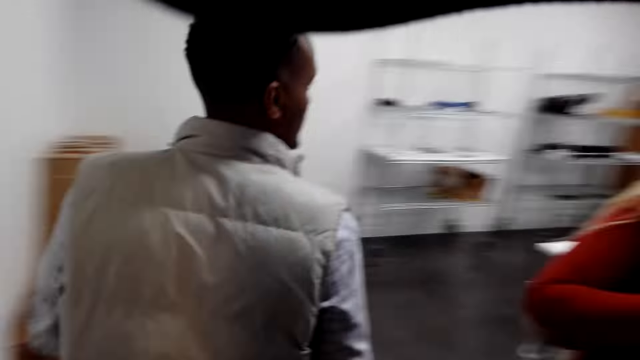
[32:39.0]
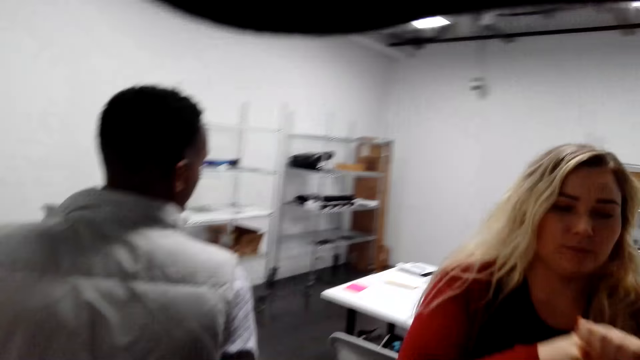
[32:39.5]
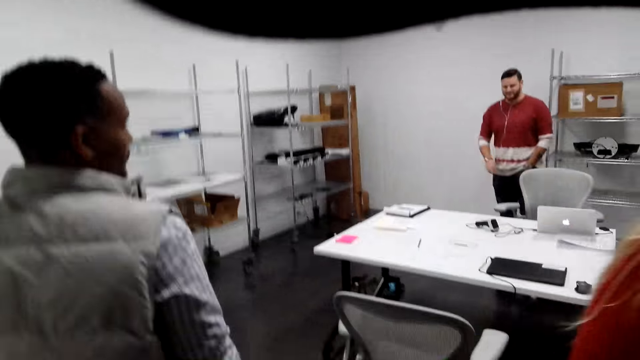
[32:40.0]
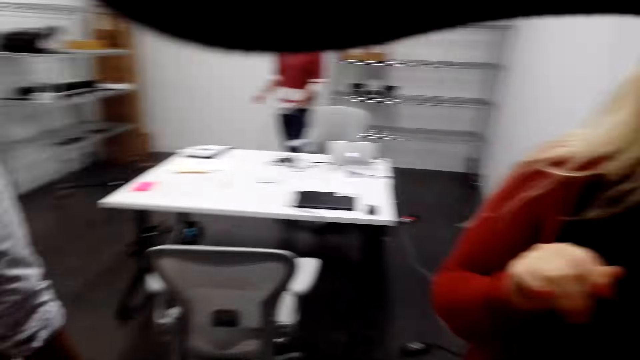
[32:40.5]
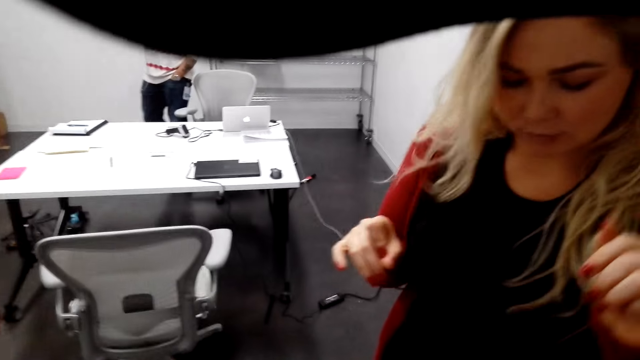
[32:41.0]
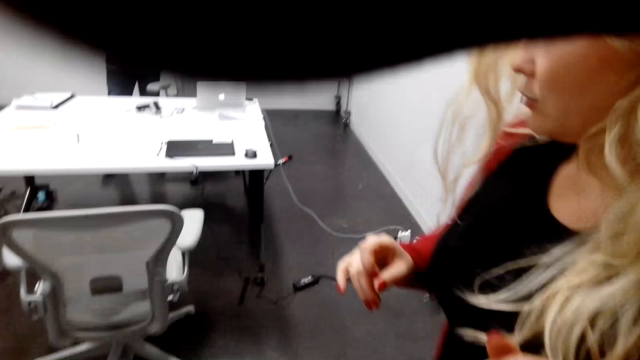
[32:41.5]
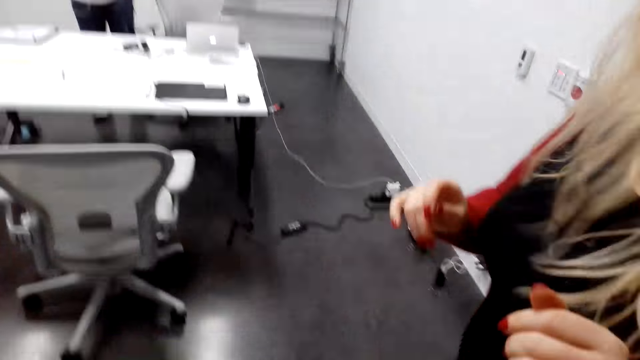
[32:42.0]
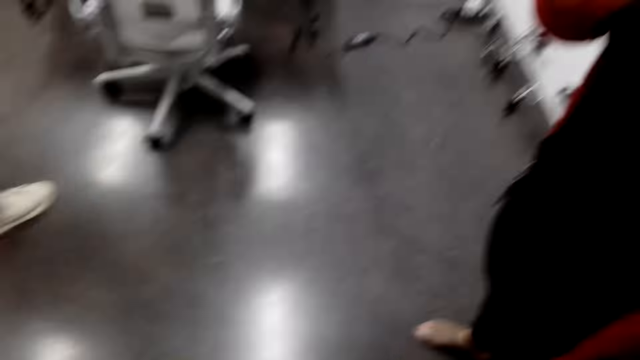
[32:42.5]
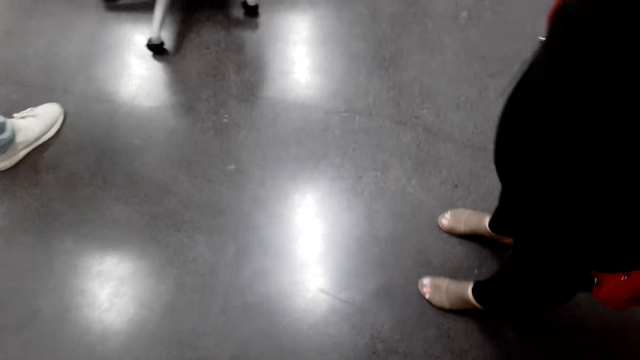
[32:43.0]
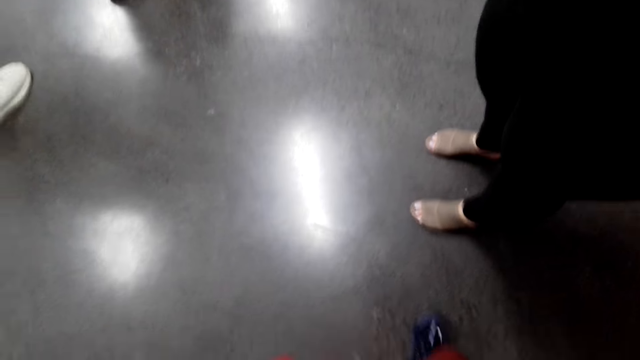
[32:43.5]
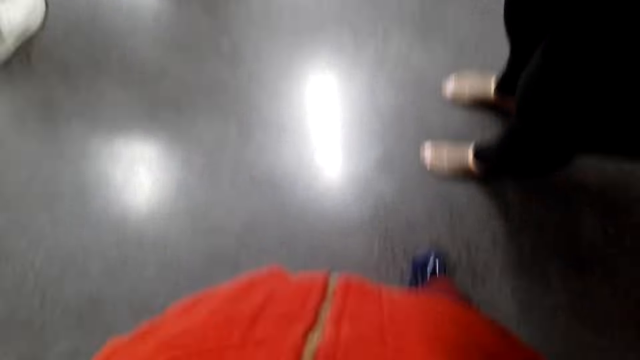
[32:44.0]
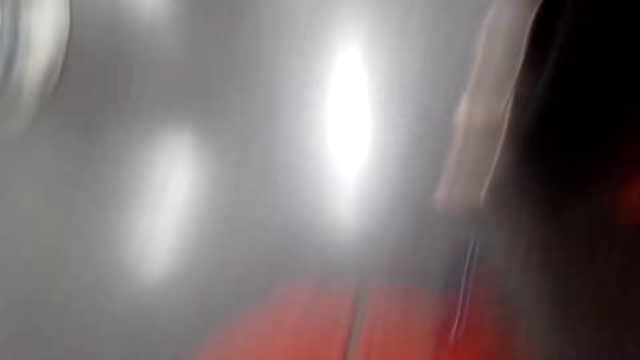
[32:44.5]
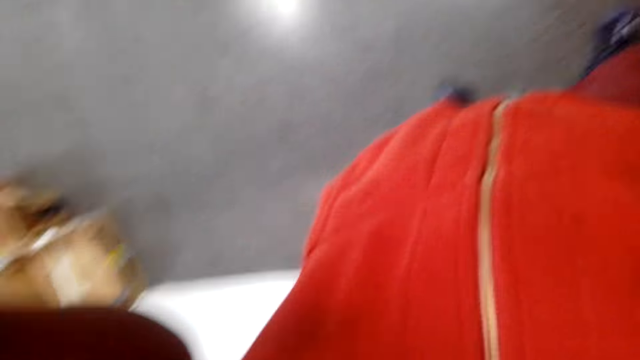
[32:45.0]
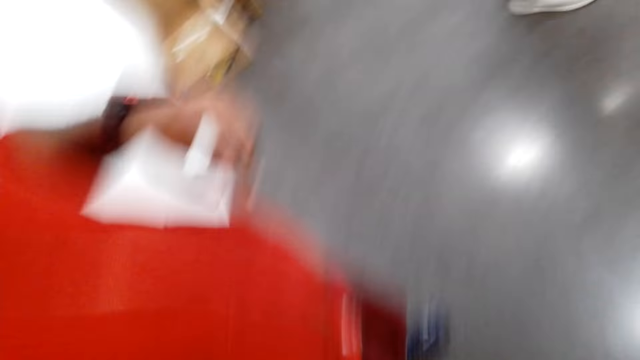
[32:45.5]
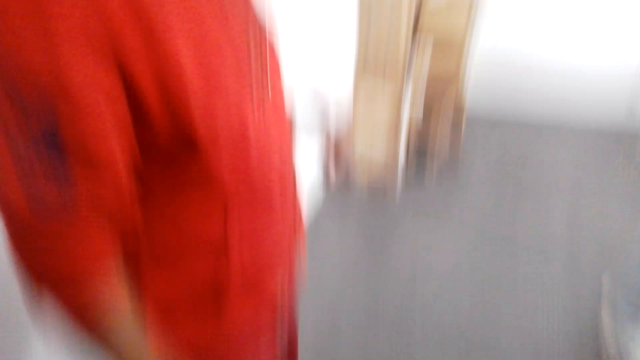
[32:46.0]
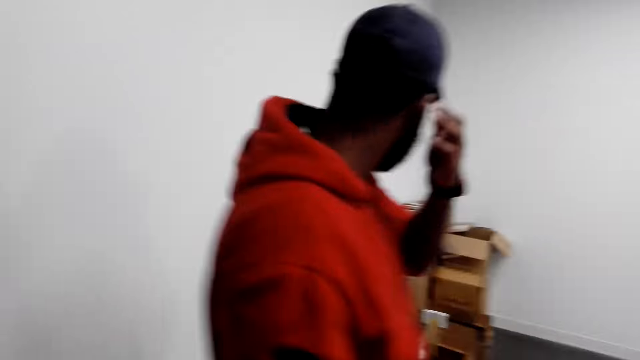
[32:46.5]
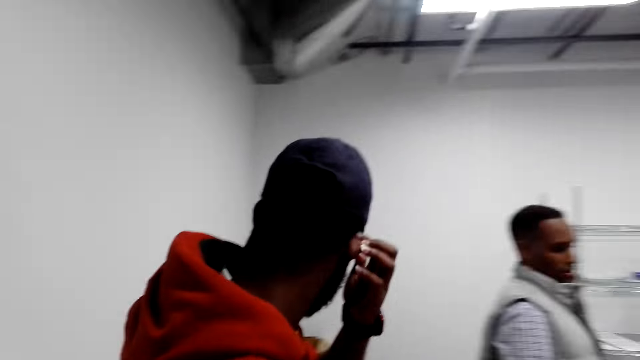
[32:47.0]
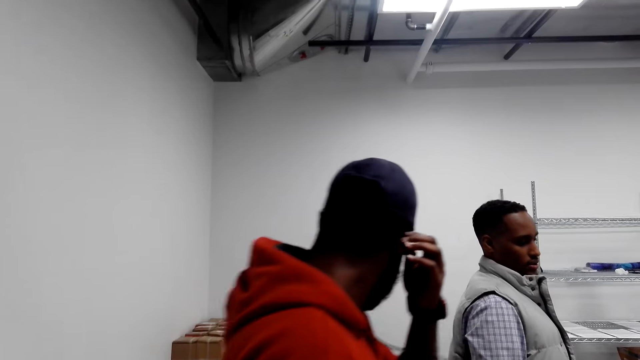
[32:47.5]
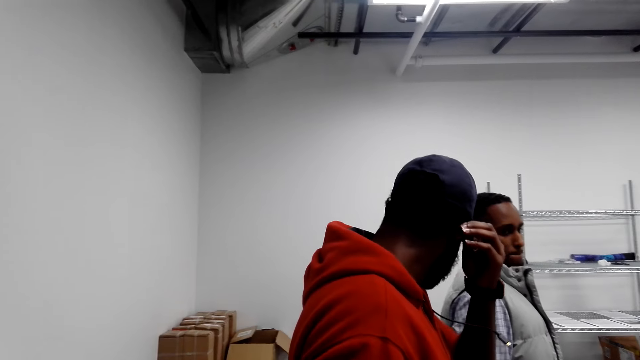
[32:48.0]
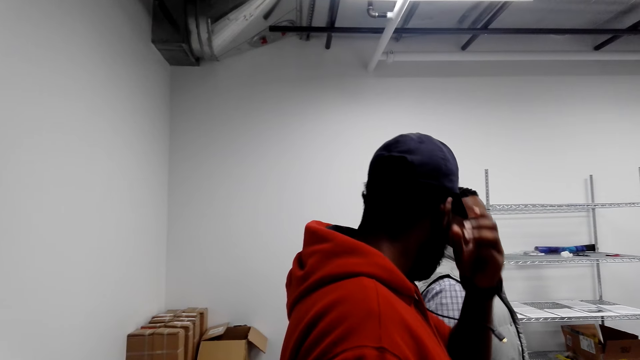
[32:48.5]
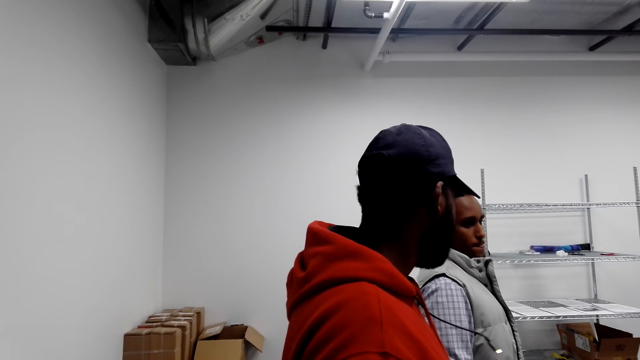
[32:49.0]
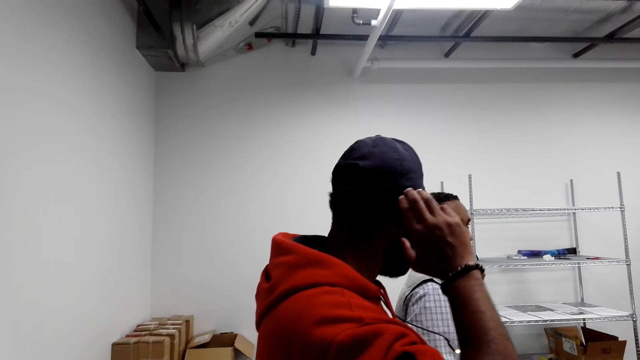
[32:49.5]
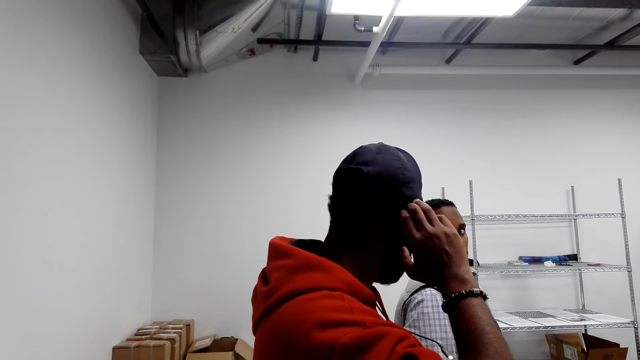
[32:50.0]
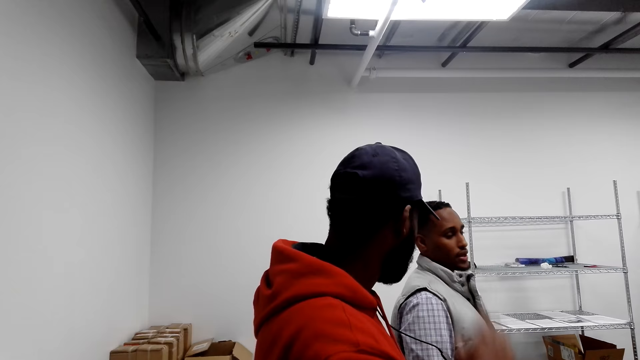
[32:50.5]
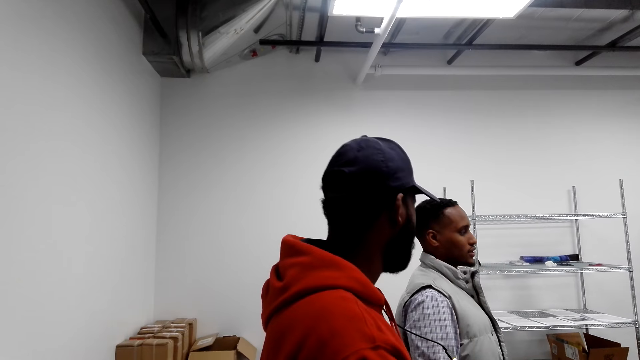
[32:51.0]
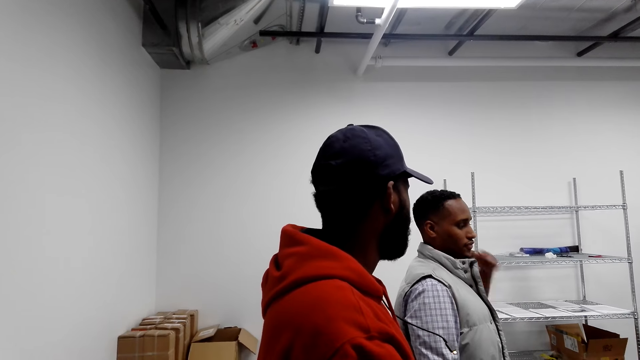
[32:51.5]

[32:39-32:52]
A man walks in front of the camera wearer. The camera wearer hands over the camera to a person. They remove the camera. Another man raises his left hand. A third man holds his ear. The third man moves towards the first man. The second man raises his right hand. The third man scratches his head.
